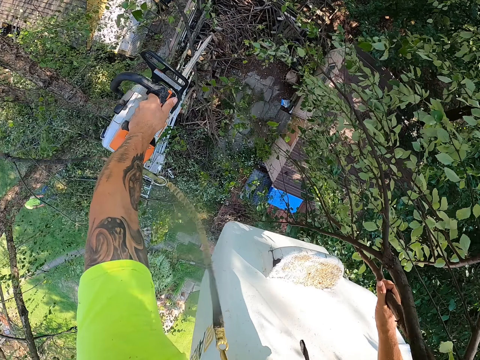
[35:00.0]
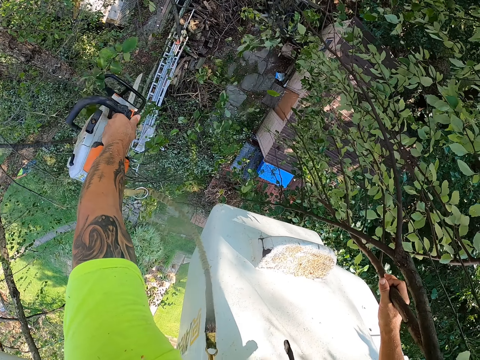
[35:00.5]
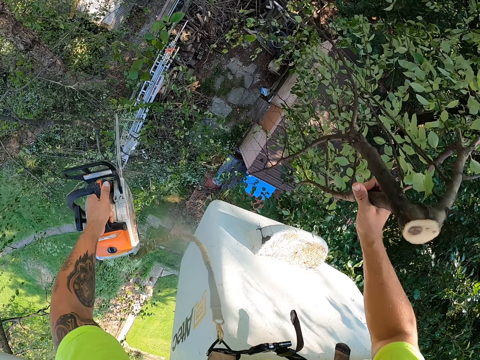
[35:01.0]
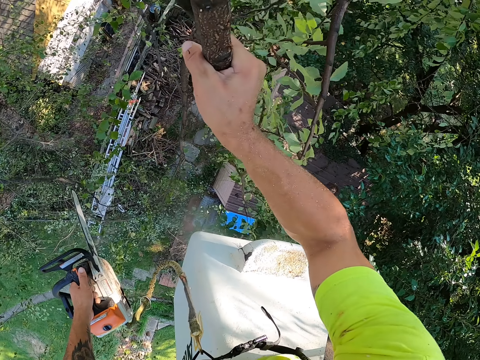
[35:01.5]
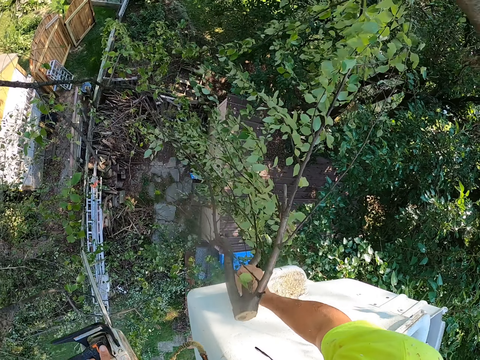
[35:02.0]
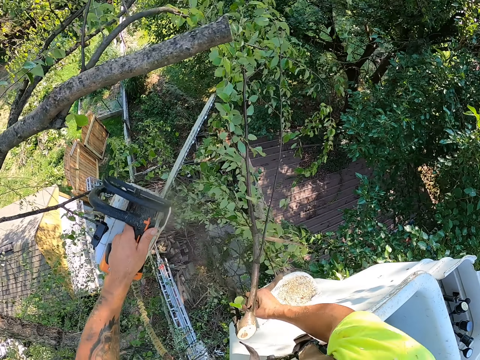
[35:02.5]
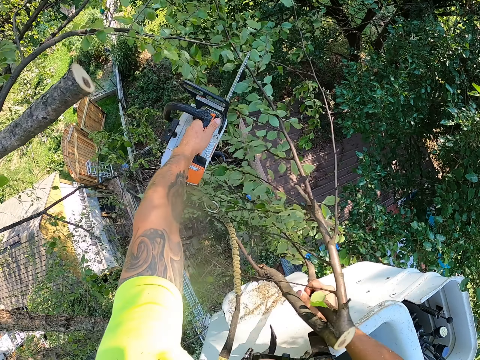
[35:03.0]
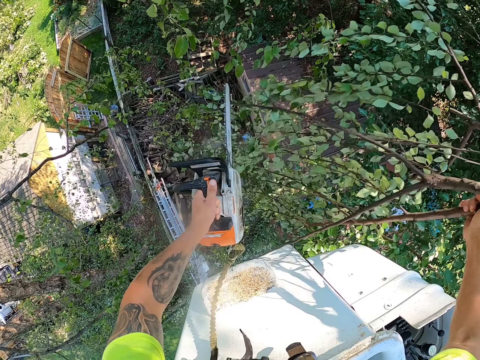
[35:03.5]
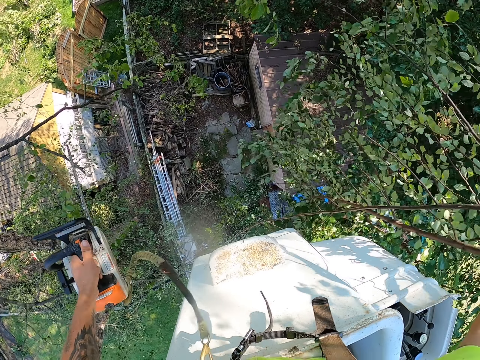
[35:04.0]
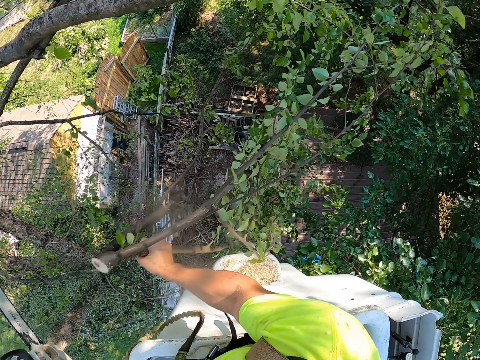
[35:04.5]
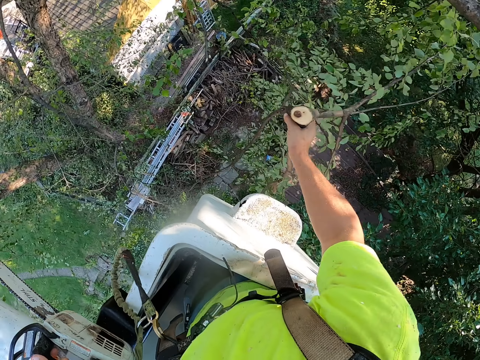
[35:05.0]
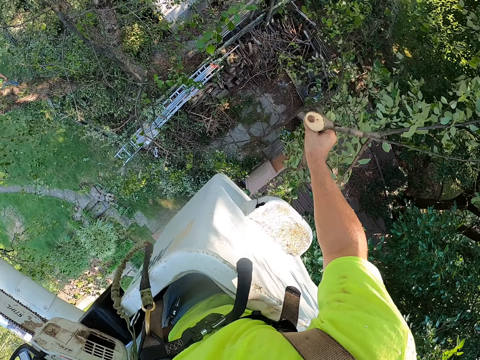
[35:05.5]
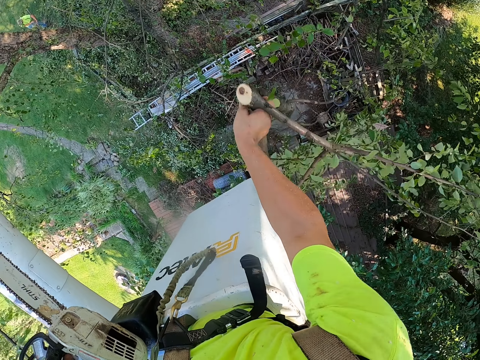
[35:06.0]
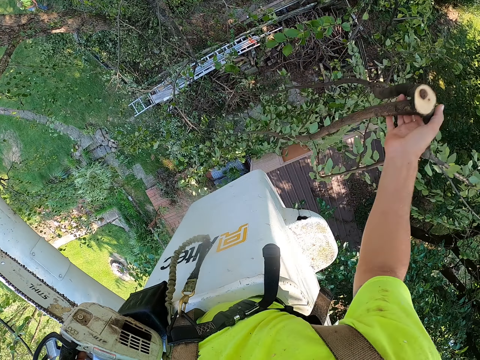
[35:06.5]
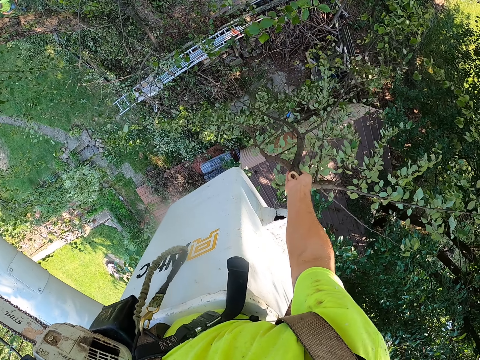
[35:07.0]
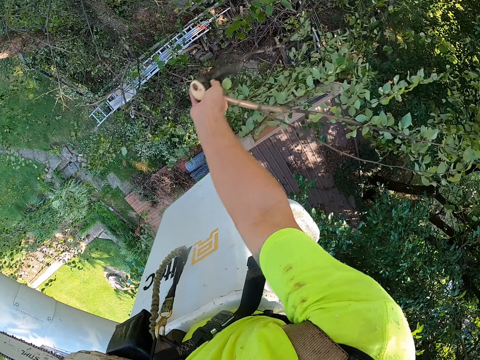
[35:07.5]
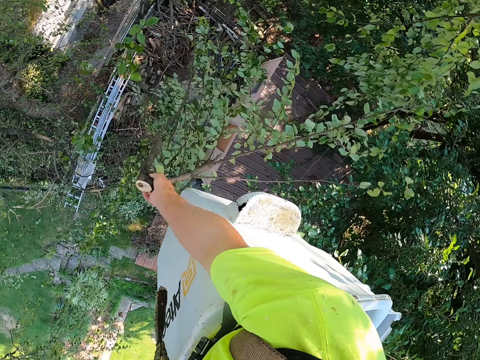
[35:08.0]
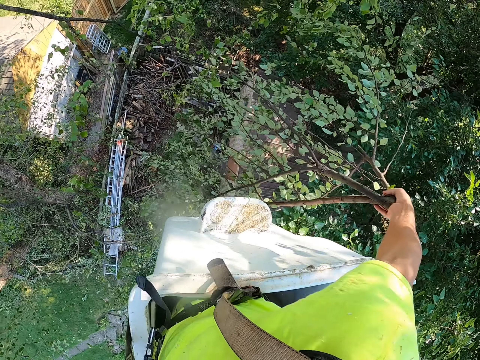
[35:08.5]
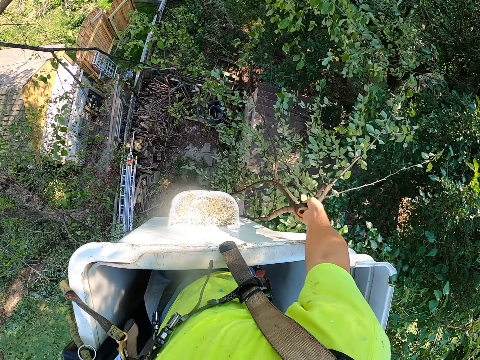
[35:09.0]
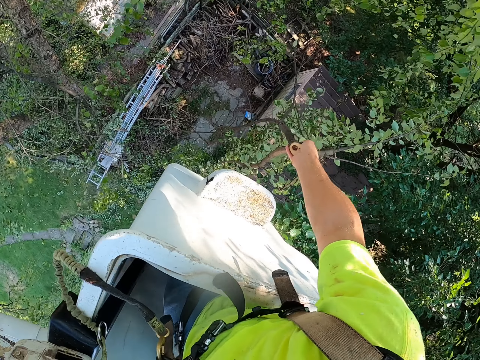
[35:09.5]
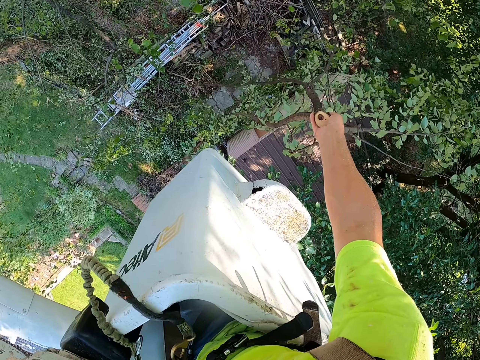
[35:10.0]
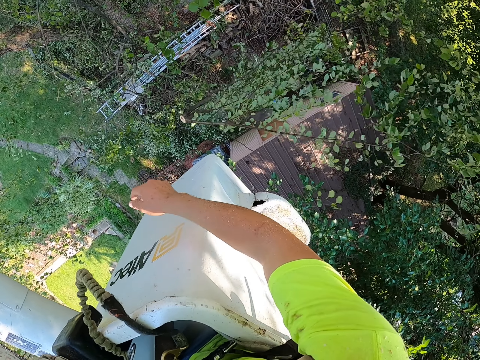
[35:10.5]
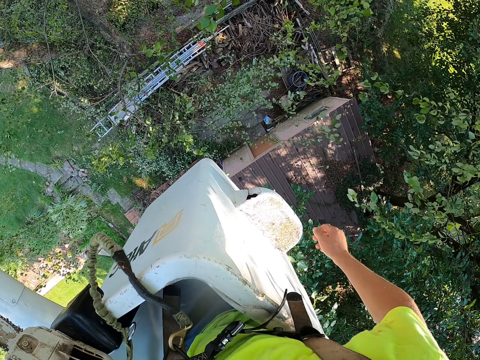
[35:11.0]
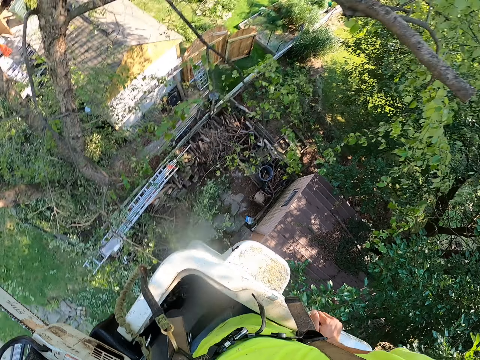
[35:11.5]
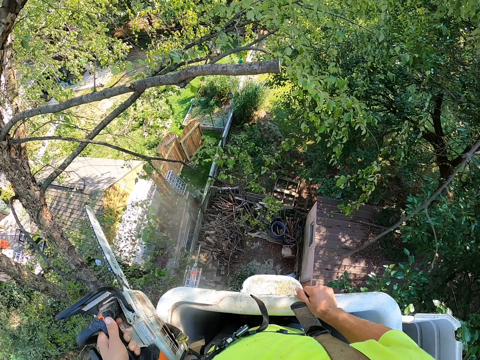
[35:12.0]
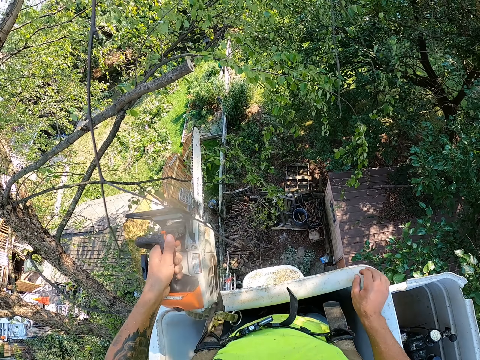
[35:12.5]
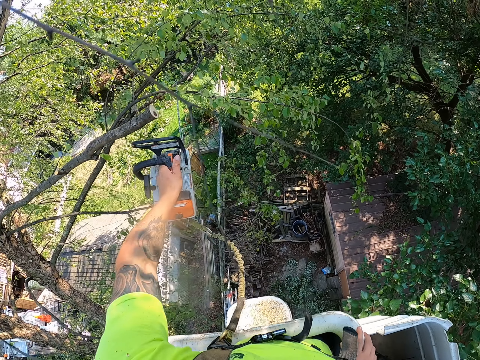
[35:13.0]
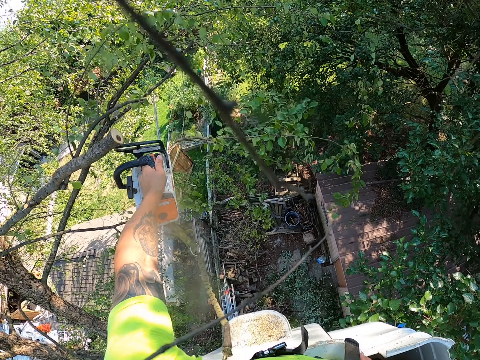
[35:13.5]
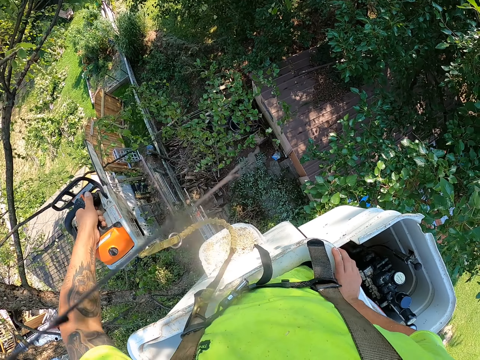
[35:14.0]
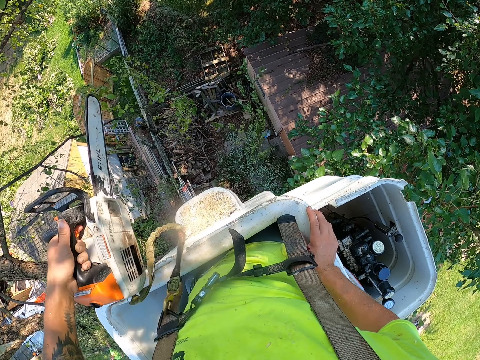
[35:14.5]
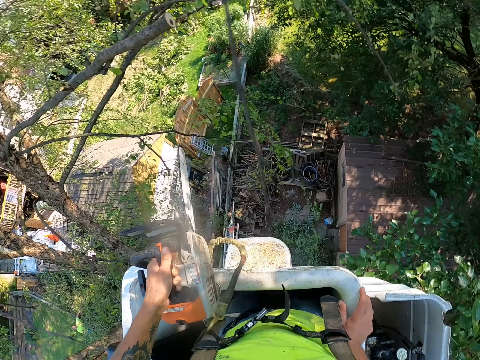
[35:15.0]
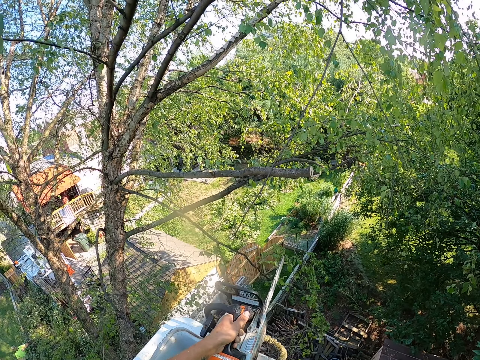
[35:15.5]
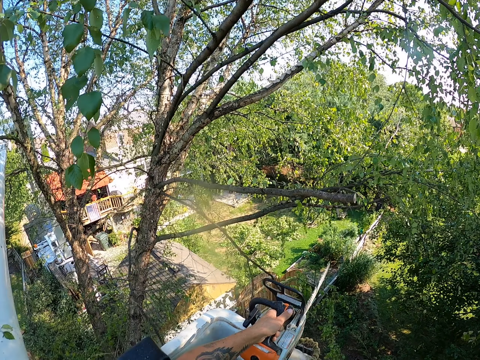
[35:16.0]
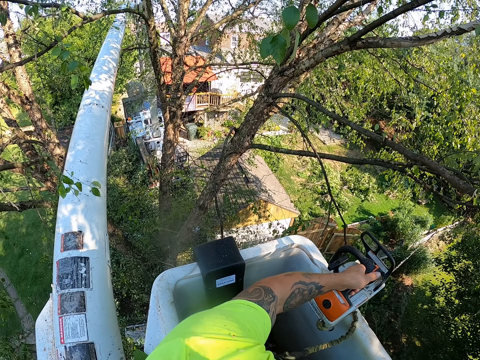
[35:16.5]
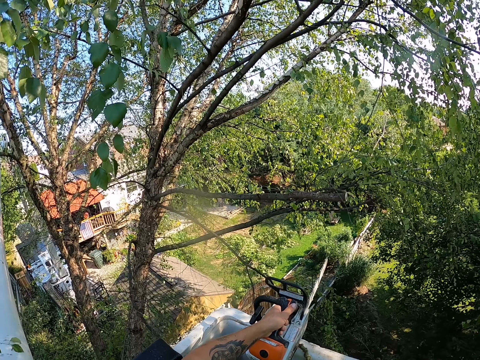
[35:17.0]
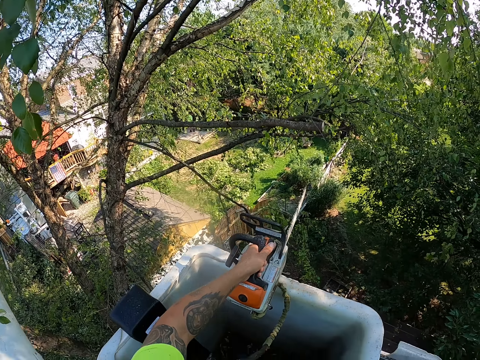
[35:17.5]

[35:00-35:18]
The camera wearer cuts tree branches on the tree with the chainsaw with his left hand. He drops the tree branch on the floor with his right hand. He holds the boom lift with his right hand. He cuts a tree branch on the tree with the chainsaw with his left hand.

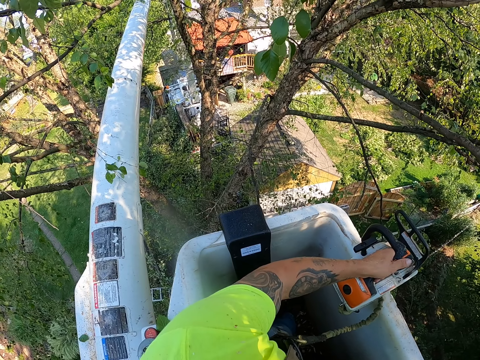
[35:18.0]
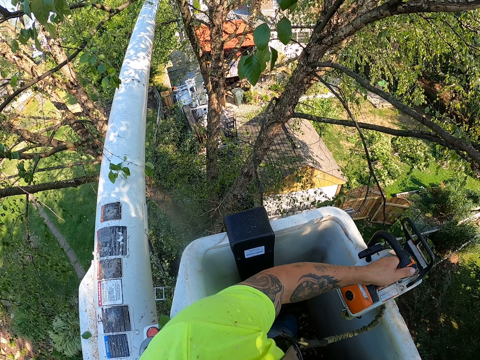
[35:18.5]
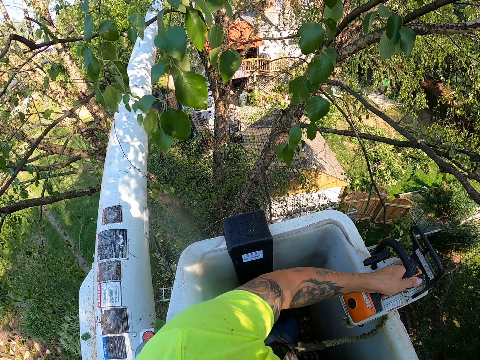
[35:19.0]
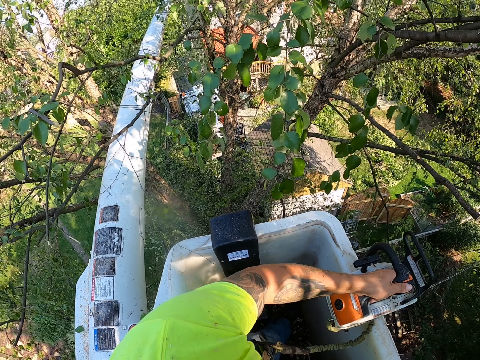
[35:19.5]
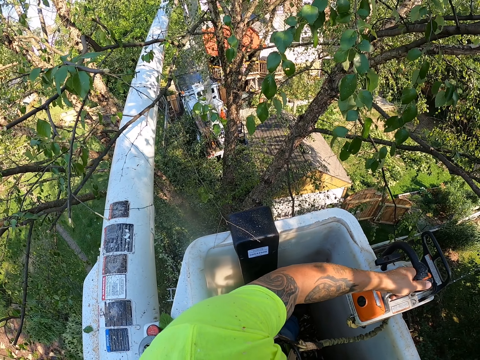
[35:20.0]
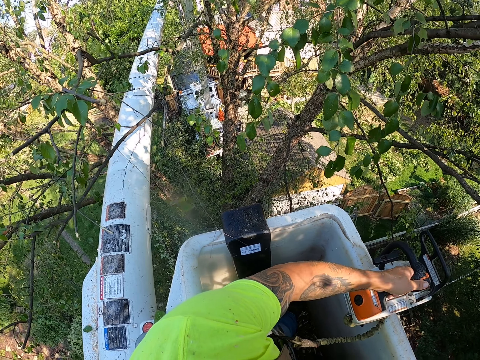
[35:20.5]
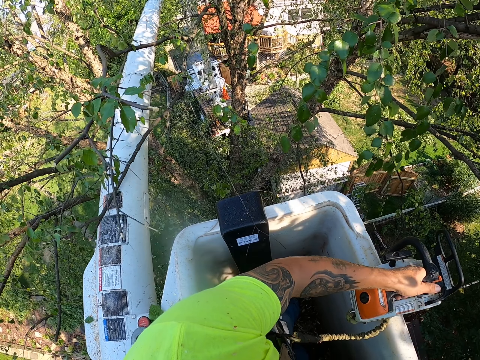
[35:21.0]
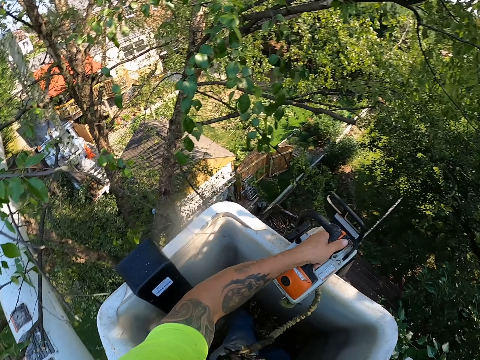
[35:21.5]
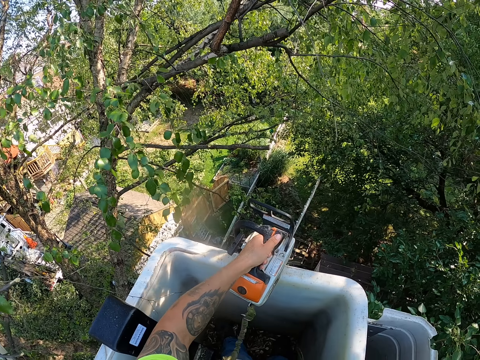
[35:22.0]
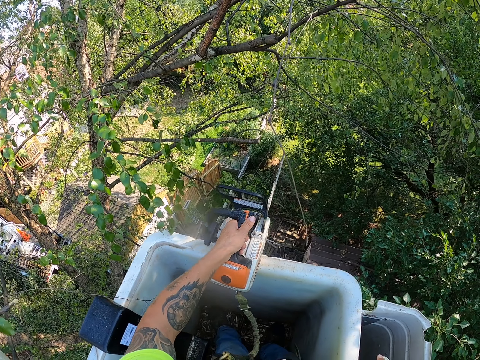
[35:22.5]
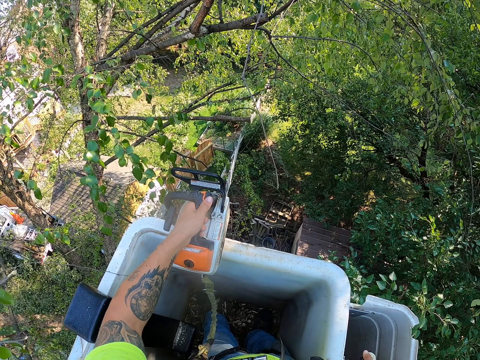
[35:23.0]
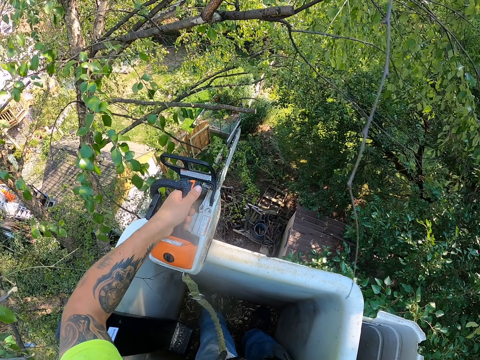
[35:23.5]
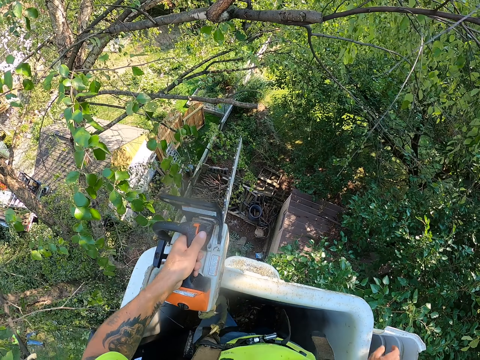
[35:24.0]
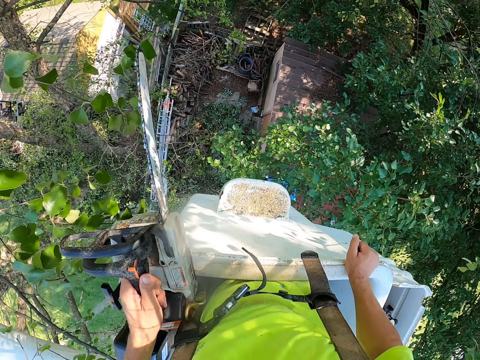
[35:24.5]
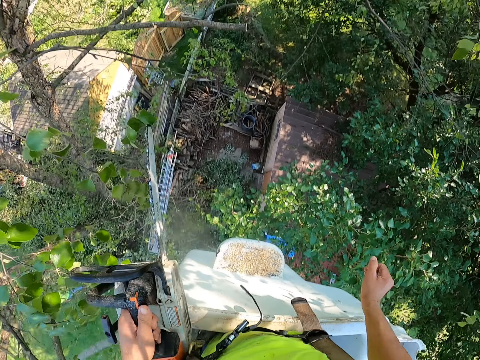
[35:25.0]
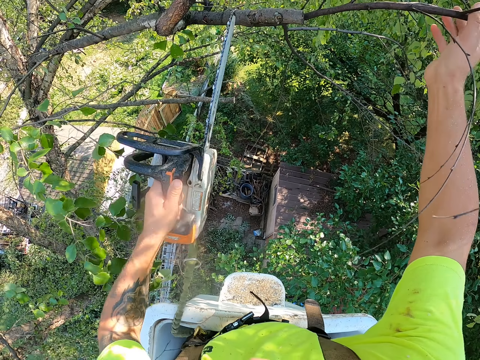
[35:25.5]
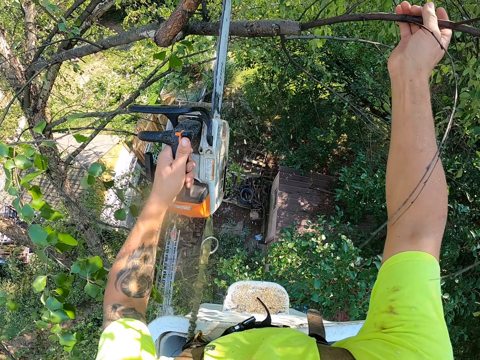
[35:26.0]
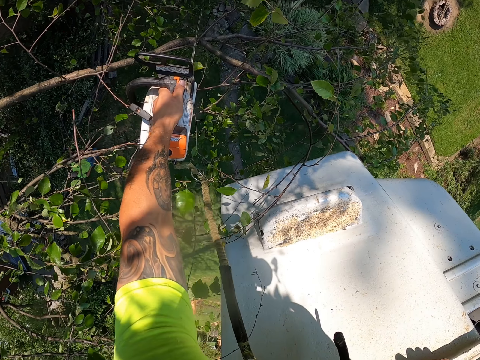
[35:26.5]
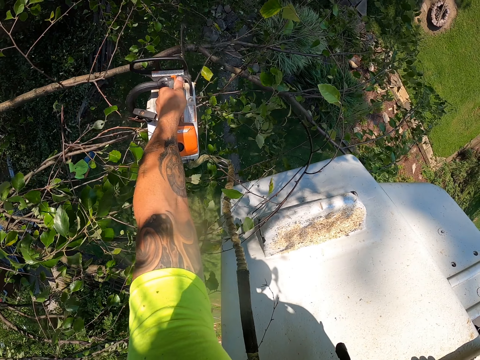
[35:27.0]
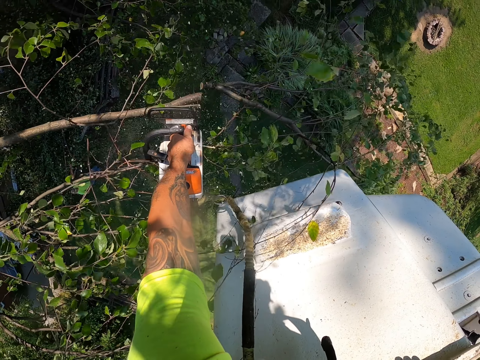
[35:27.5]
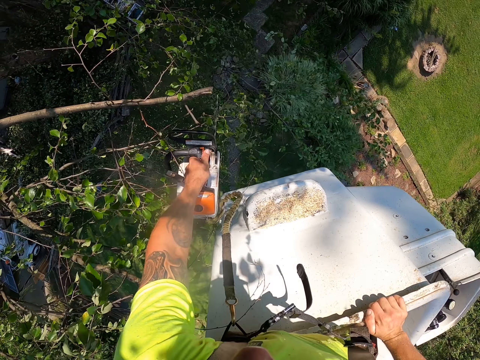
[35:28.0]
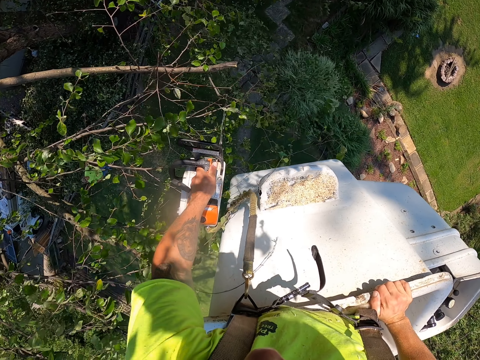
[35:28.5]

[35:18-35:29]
The camera wearer holds a tree branch with his right hand. He touches the tree branch. He cuts tree branches on the tree with the chainsaw with his left hand. He cuts the tree branch again.
